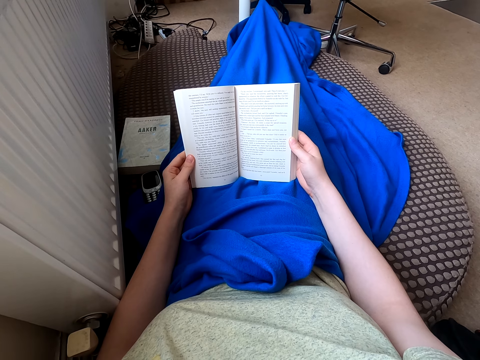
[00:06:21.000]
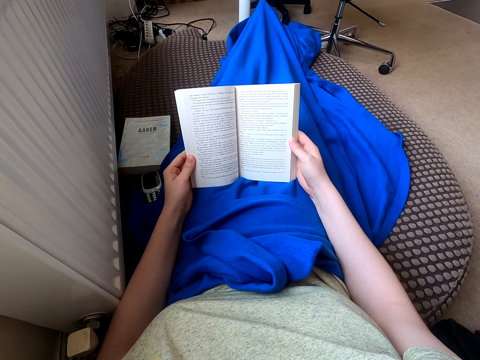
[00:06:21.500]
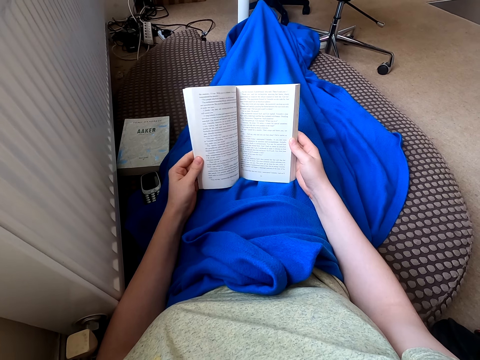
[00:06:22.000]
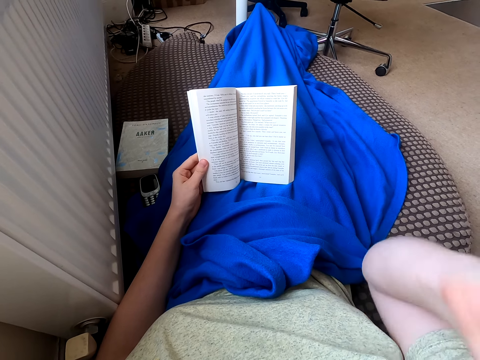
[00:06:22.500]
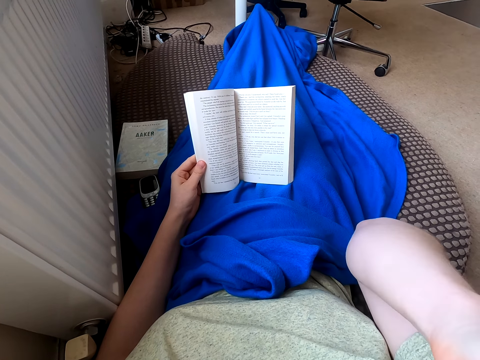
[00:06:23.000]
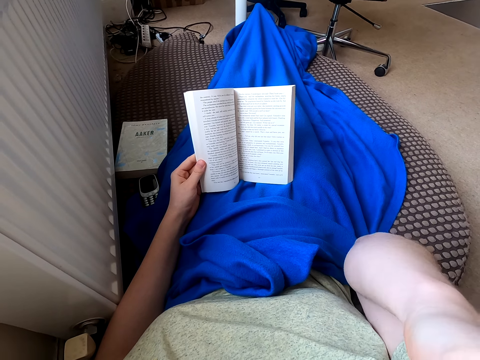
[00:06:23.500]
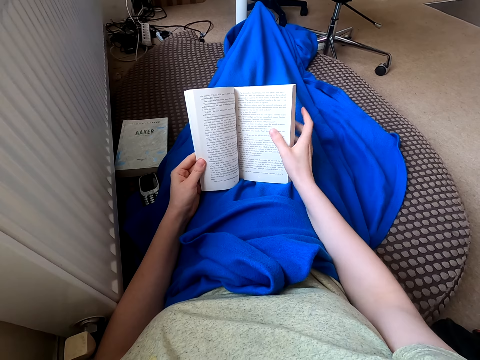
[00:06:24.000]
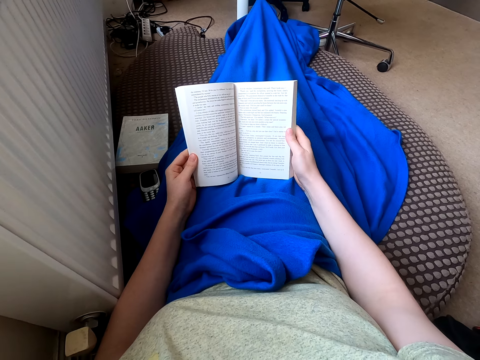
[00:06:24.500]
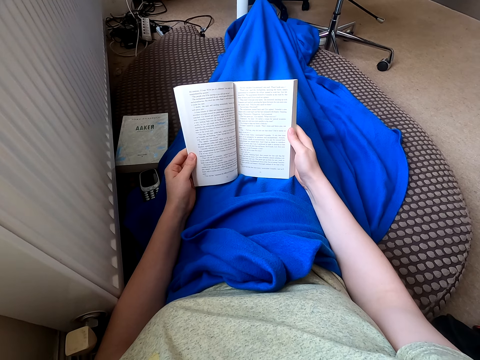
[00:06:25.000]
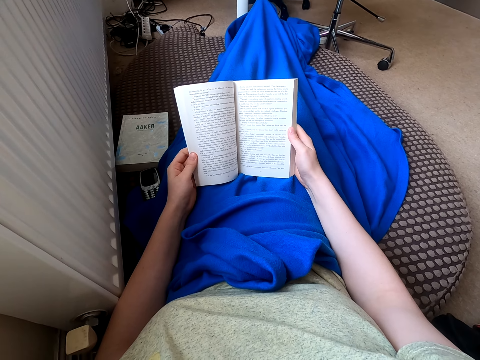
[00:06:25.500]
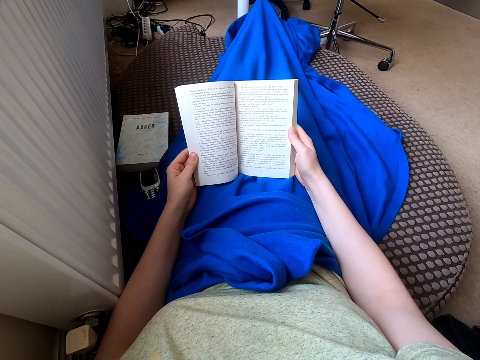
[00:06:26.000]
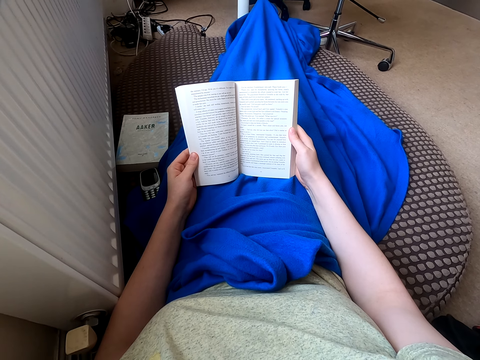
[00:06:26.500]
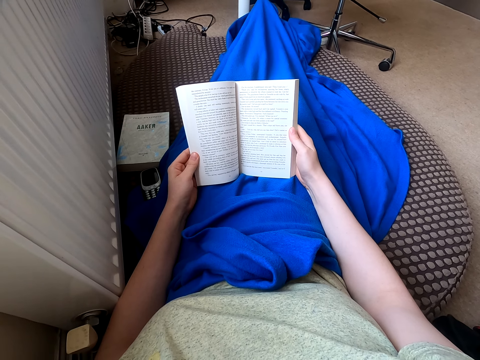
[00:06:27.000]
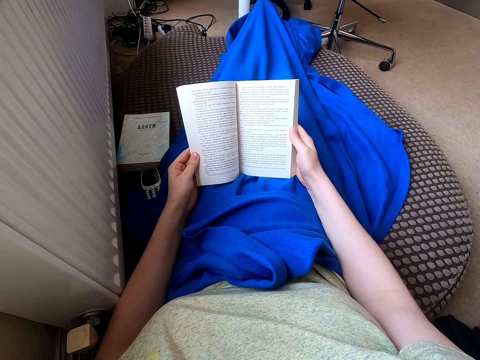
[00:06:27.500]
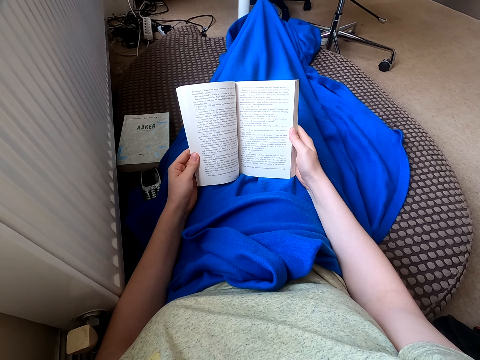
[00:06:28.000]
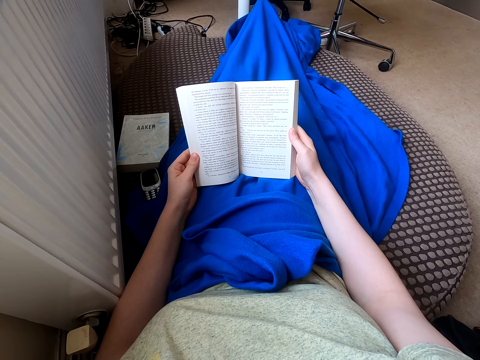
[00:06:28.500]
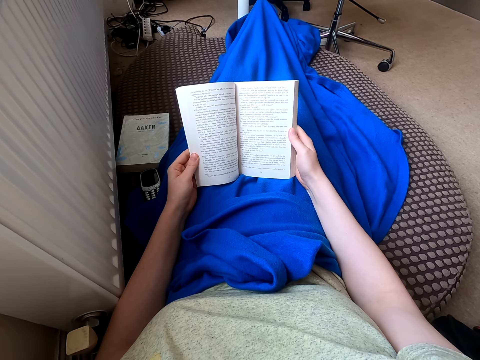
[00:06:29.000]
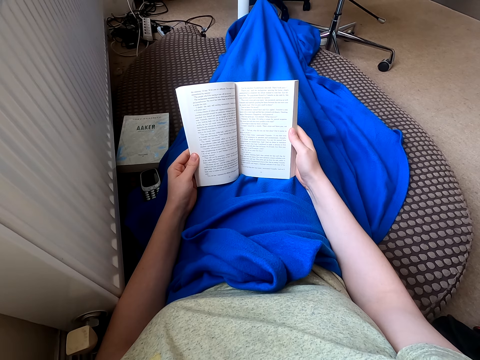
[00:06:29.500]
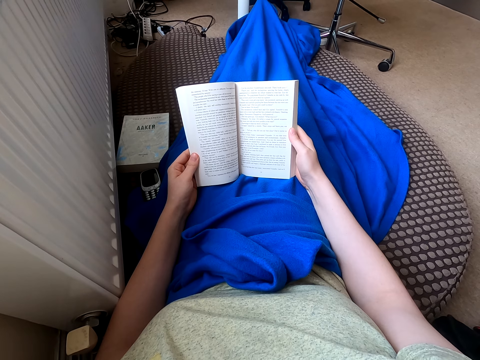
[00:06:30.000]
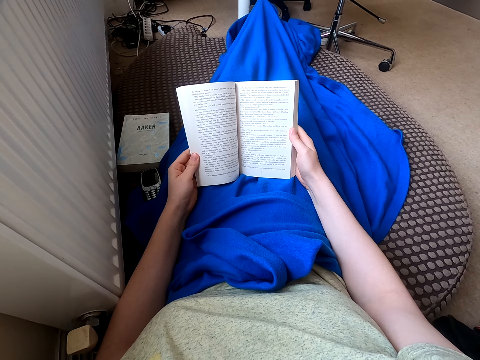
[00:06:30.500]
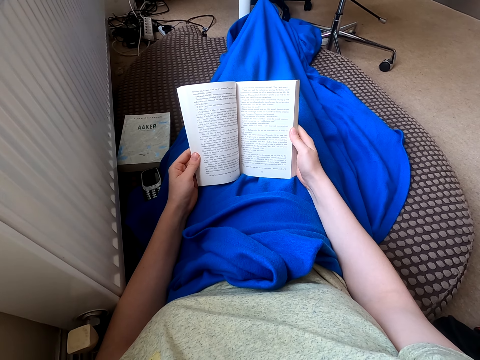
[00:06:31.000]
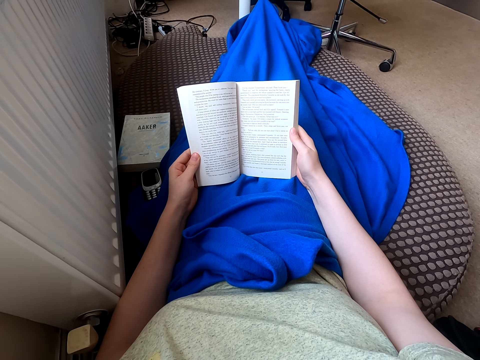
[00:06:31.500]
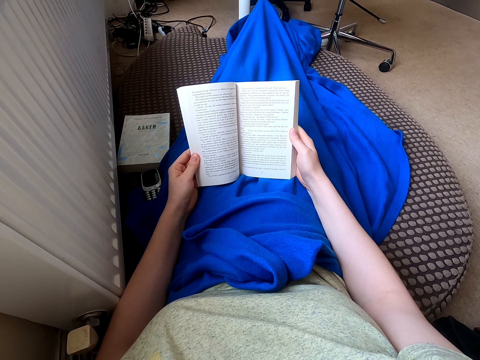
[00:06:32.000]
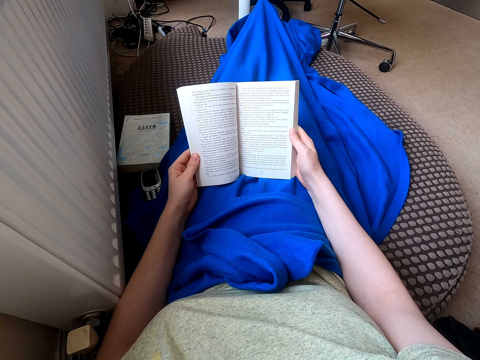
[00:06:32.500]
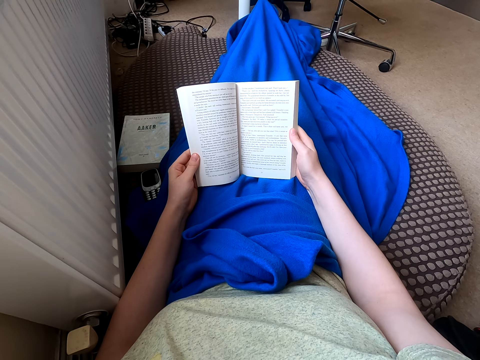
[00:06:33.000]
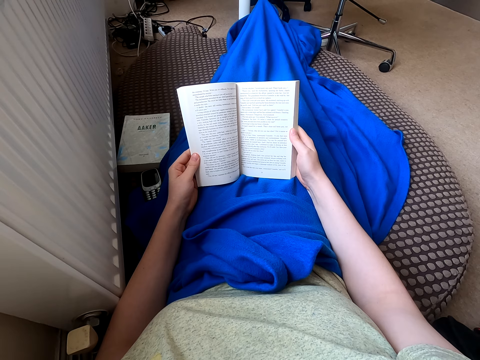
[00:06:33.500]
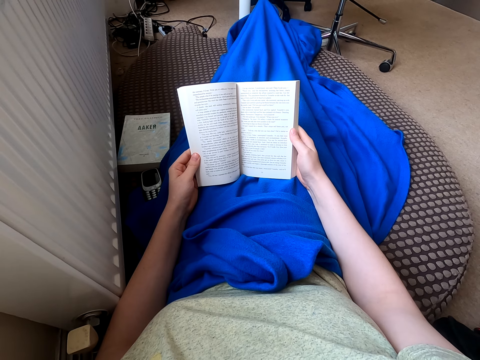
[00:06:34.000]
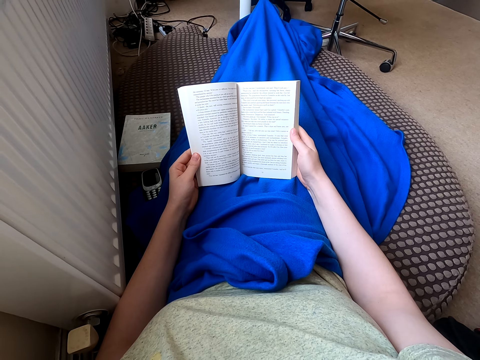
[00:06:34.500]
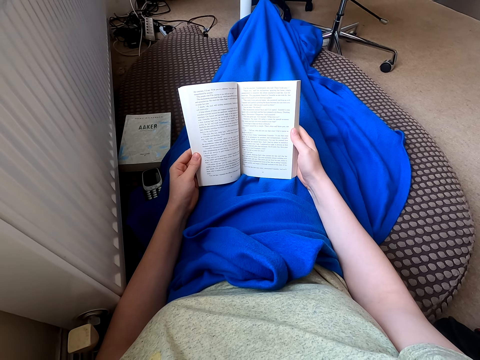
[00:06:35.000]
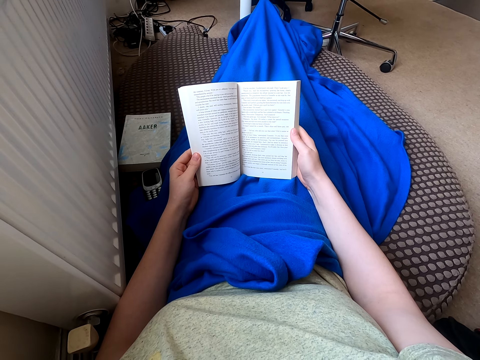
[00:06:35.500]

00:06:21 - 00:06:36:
The camera wearer folds their hand. They read a book. They read the book again.

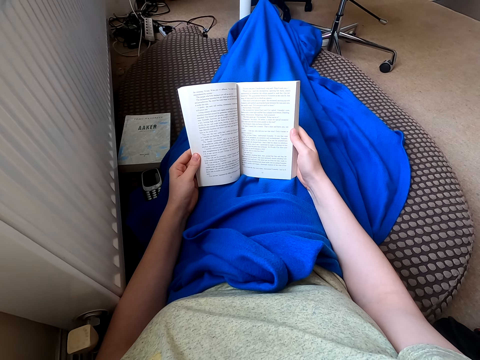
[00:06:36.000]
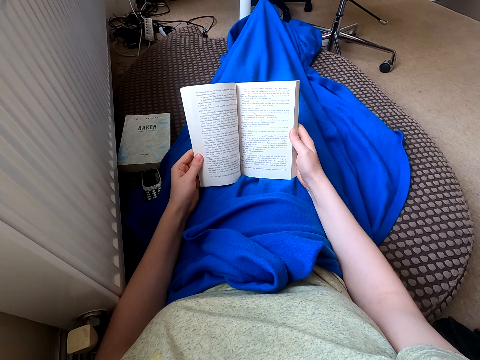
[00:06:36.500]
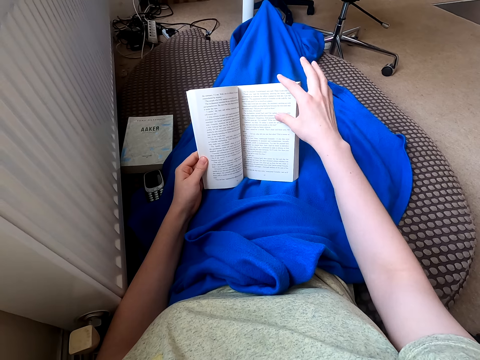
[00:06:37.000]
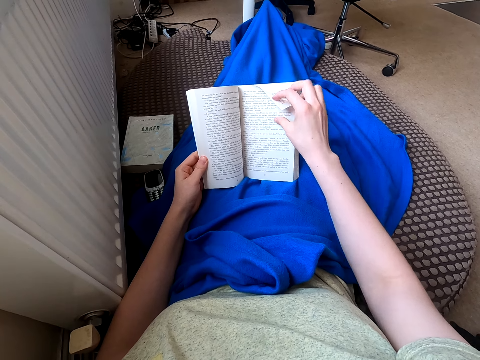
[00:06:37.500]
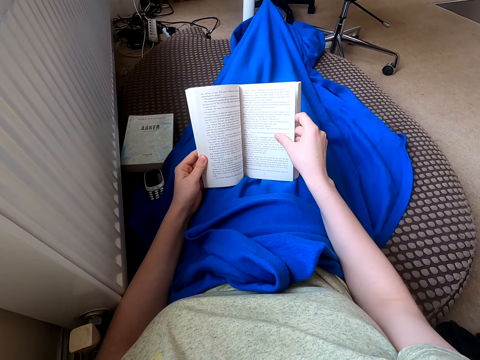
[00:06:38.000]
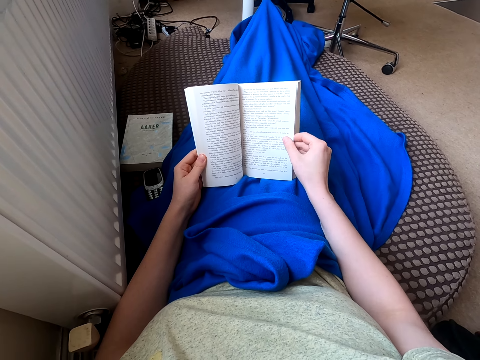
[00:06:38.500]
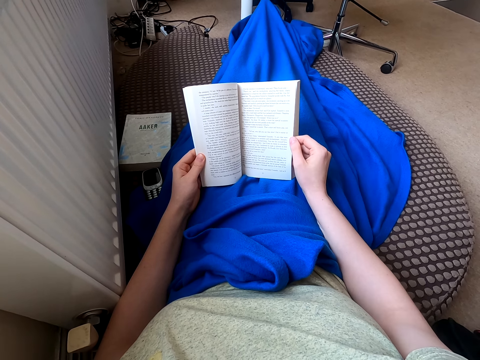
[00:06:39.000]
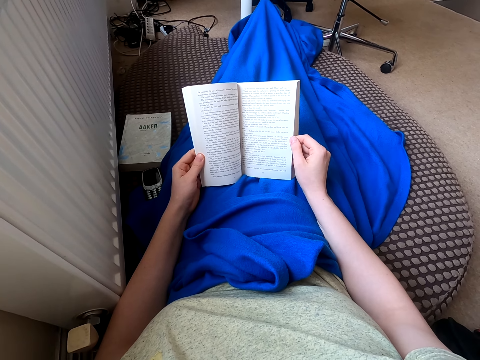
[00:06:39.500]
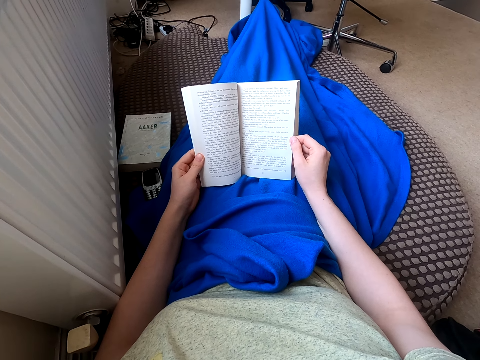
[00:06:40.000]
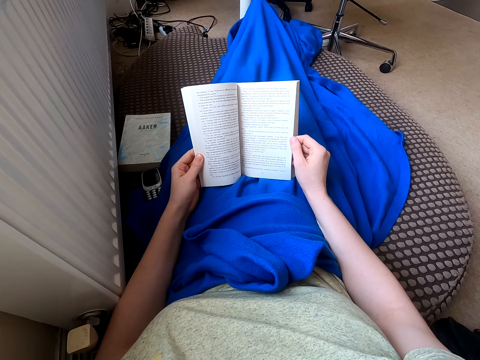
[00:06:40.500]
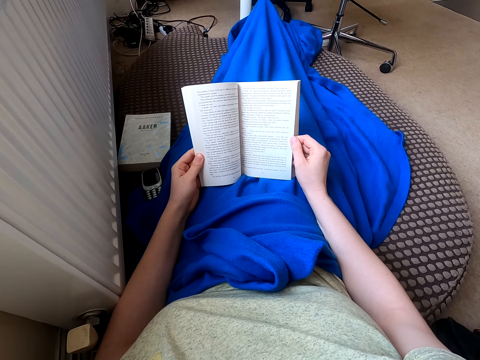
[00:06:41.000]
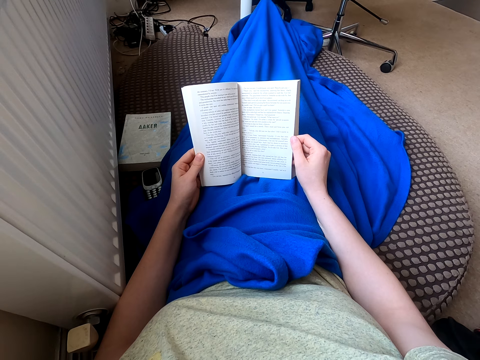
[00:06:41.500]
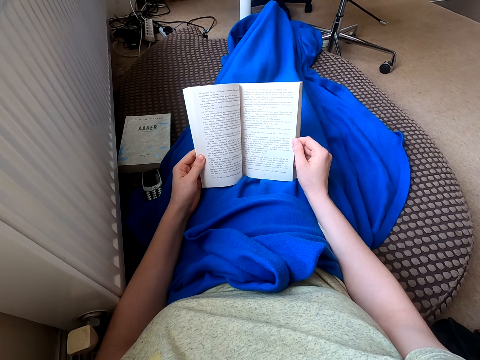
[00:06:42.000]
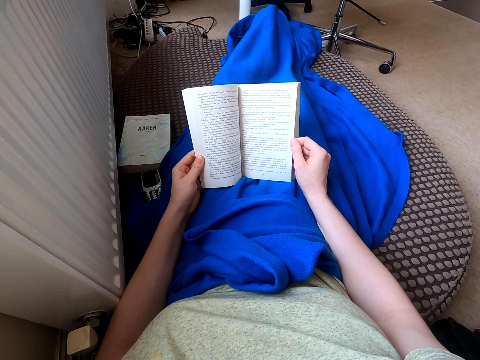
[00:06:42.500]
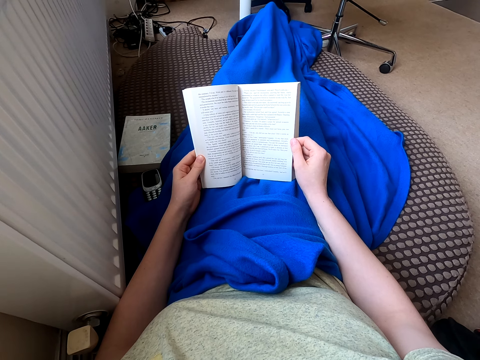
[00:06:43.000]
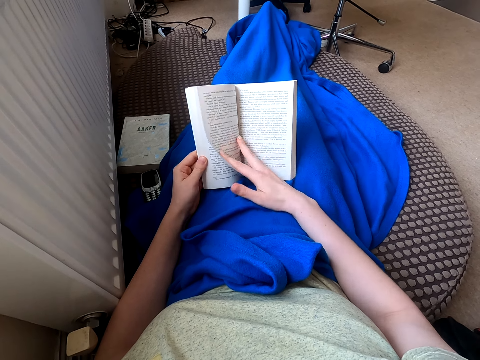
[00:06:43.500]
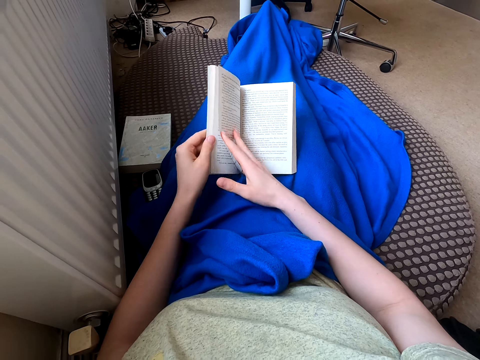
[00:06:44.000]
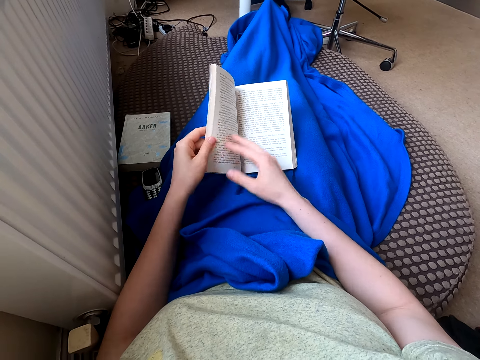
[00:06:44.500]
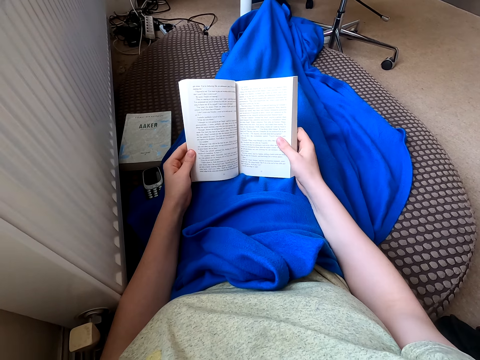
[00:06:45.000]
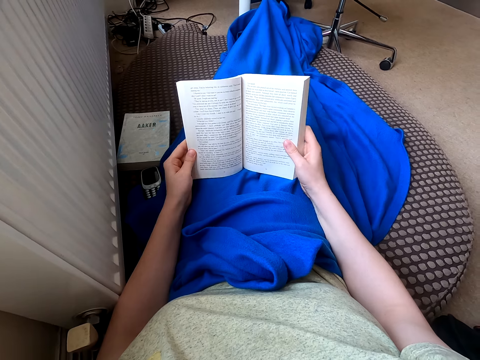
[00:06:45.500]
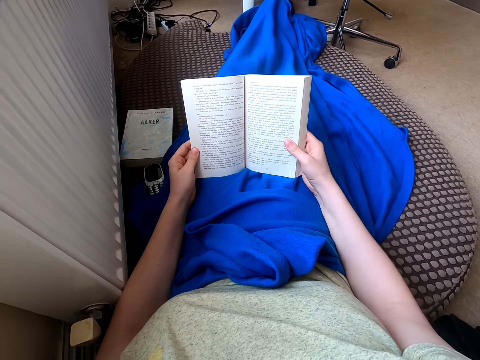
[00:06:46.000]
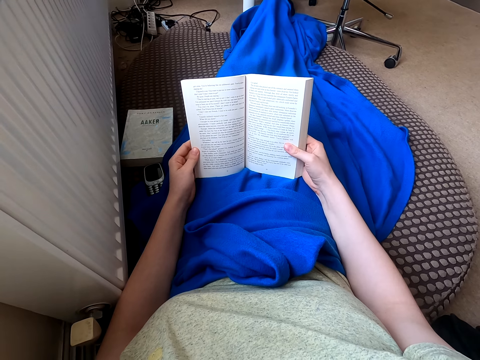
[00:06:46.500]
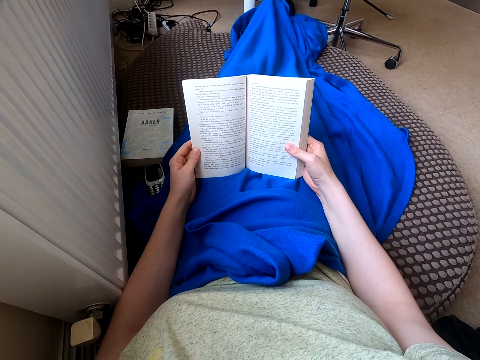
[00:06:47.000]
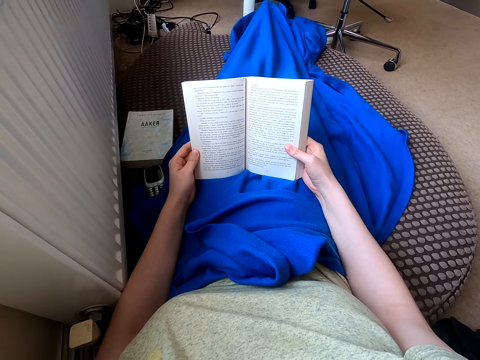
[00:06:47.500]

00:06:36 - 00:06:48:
The camera wearer turns a page of a book. They read the book.
